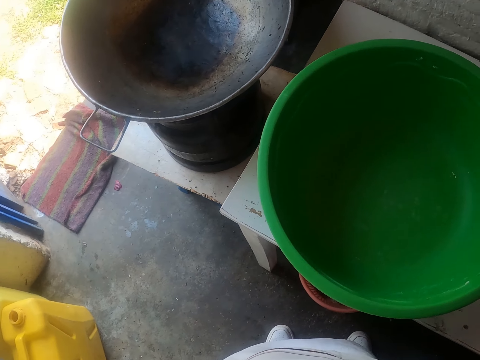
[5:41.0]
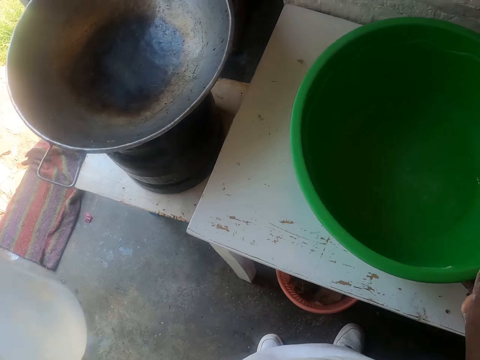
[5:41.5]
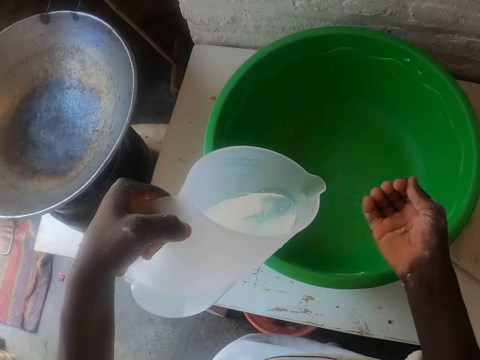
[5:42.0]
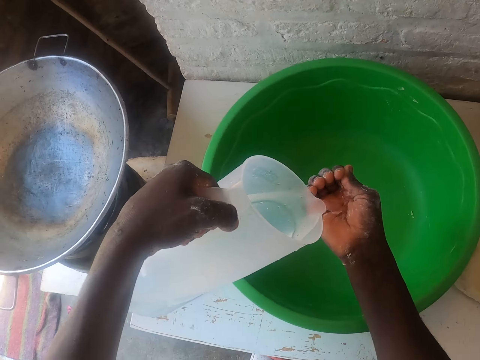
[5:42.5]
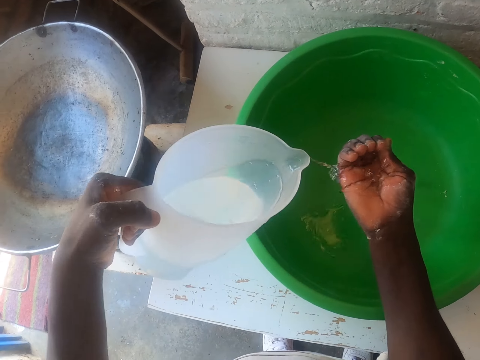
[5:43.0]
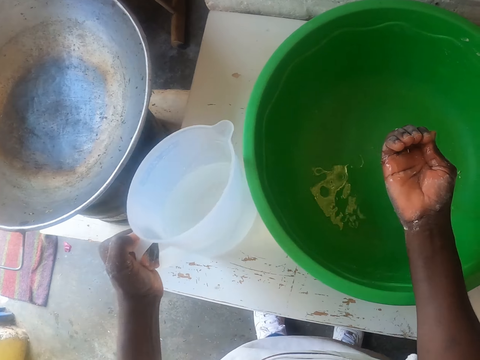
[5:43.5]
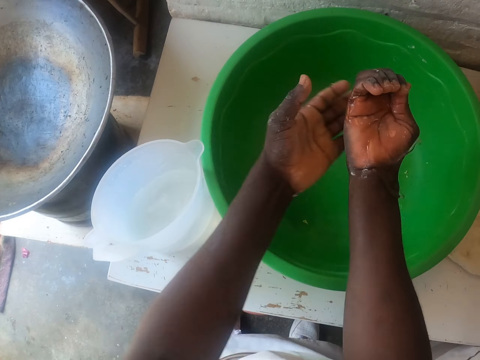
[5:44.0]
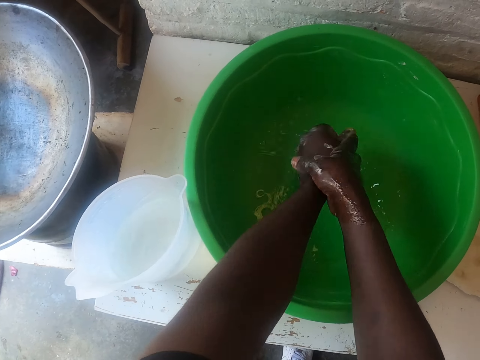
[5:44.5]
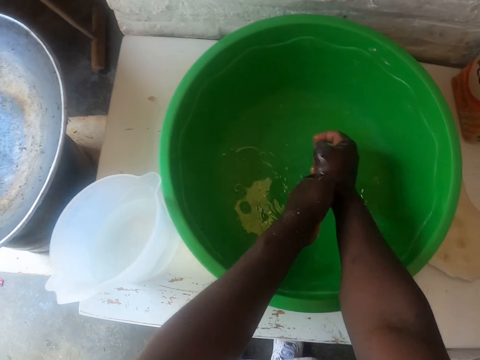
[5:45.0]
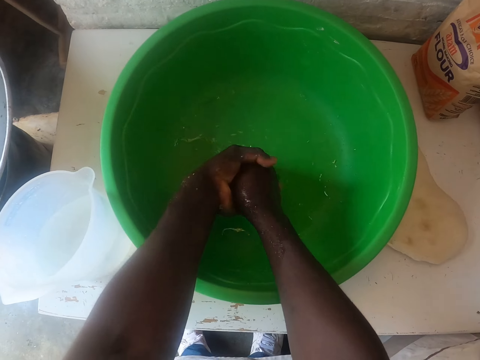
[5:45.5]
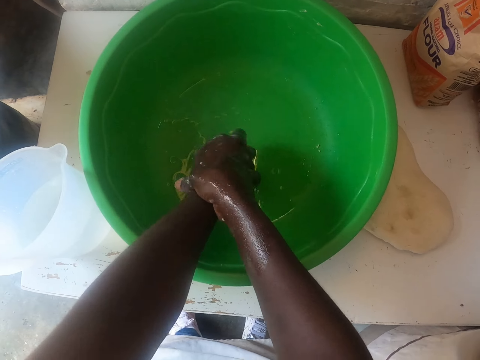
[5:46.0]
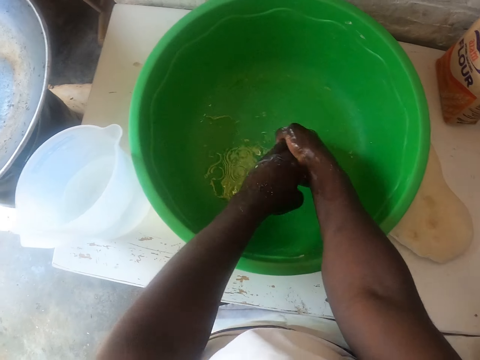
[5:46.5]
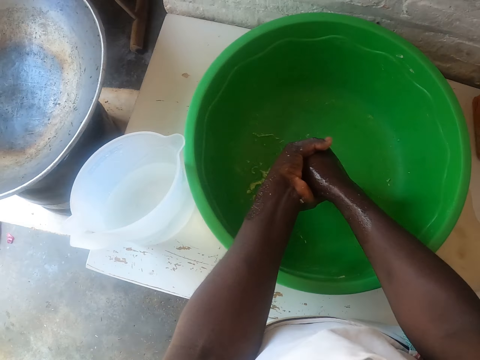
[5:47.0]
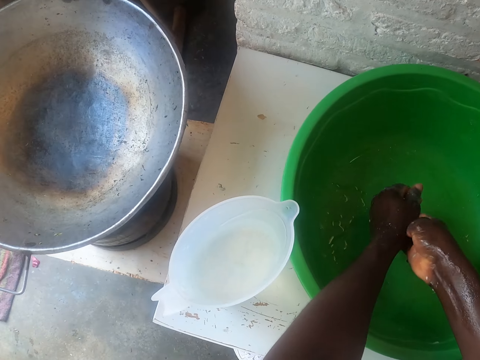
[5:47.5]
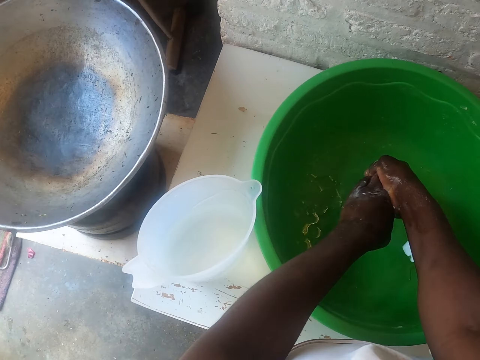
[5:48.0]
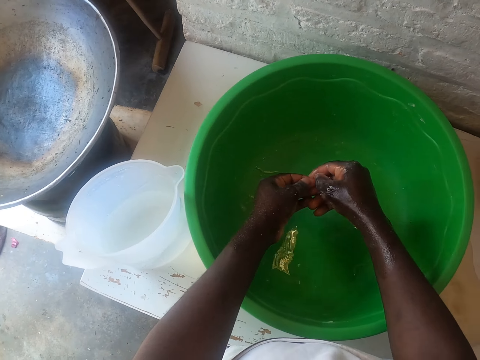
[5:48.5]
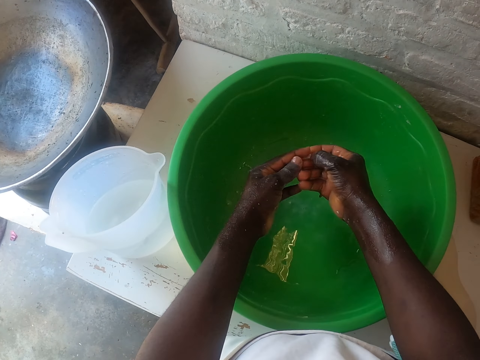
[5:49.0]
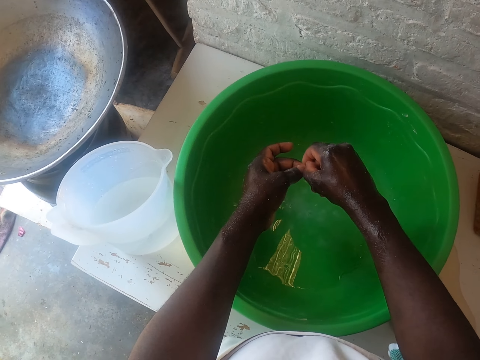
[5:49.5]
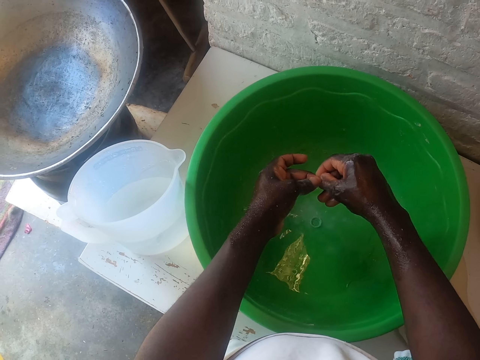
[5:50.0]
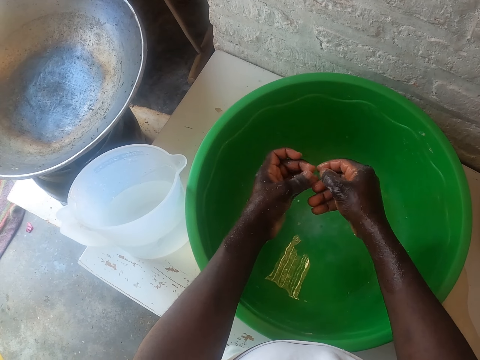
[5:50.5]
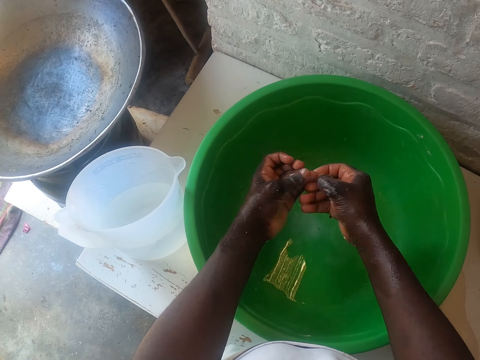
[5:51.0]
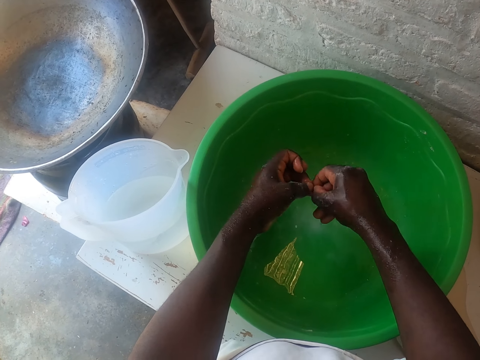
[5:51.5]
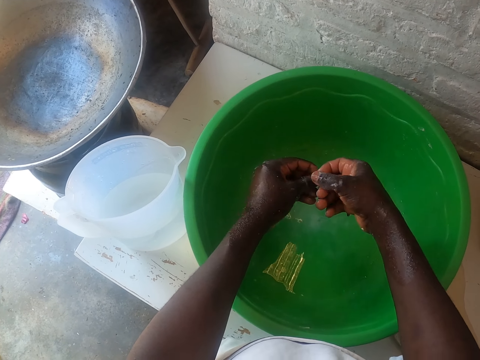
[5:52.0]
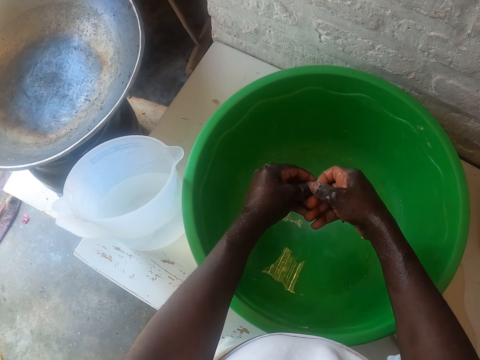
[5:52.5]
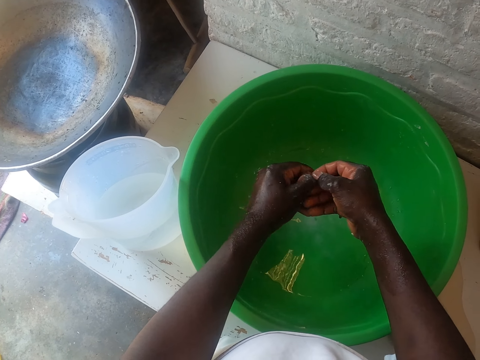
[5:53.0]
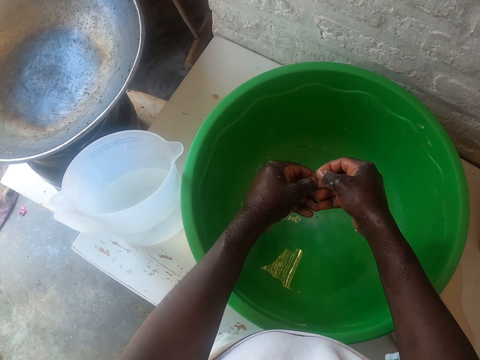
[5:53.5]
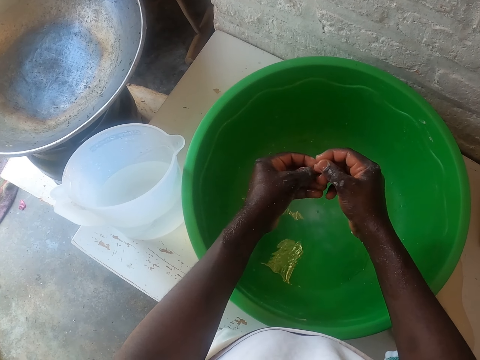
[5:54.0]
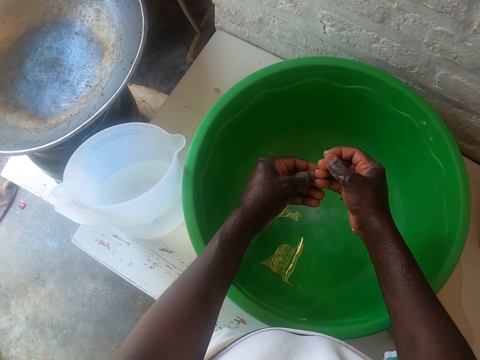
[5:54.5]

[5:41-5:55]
The camera wearer picks up a jug of water. He carries the jug of water with his left hand. He pours water from the jug to his right hand. He drops the jug of water on the table. He washes hands in a basin. He removes flour from his nails. He removes the dough from the hands.

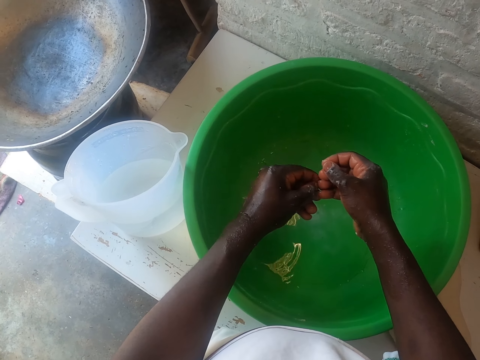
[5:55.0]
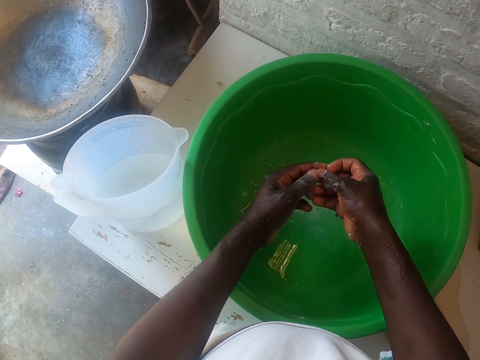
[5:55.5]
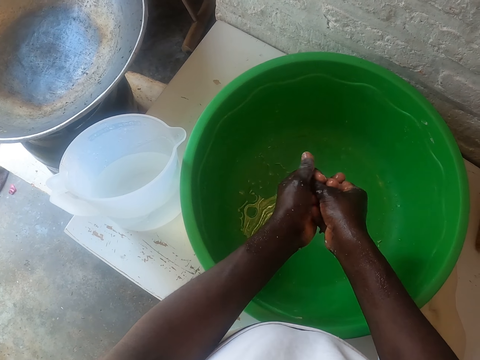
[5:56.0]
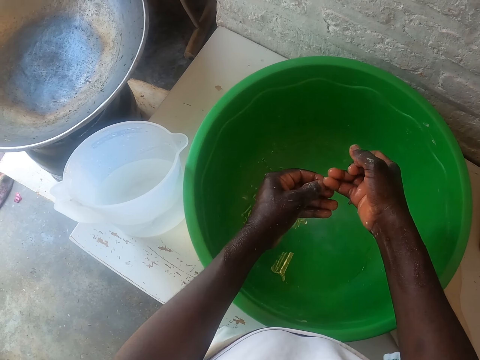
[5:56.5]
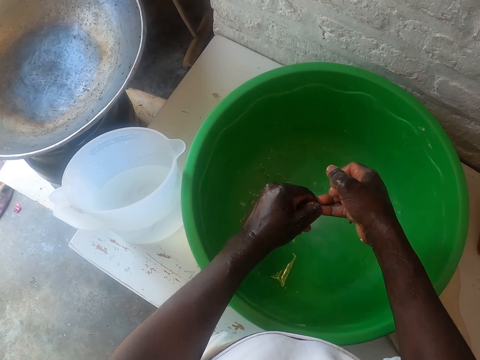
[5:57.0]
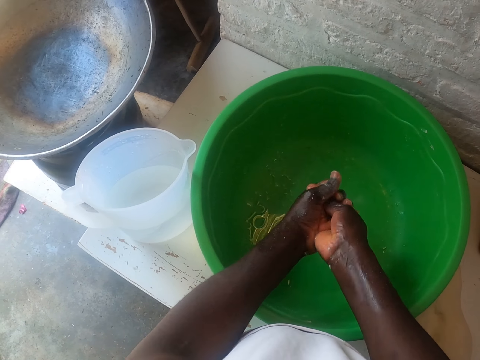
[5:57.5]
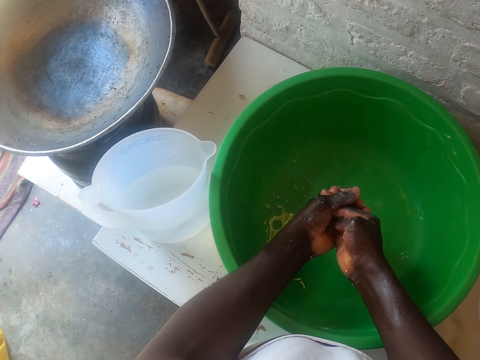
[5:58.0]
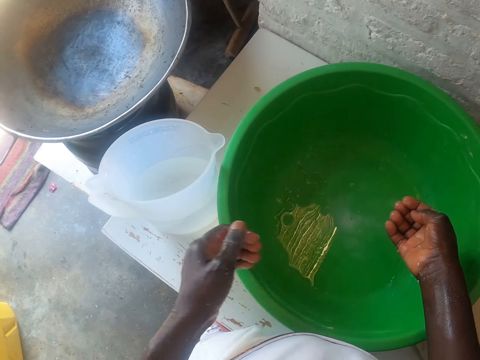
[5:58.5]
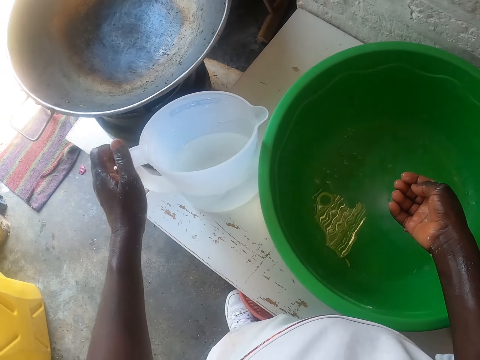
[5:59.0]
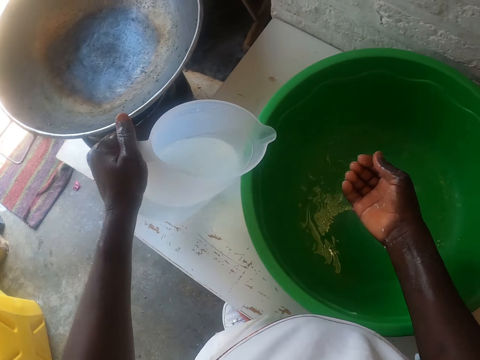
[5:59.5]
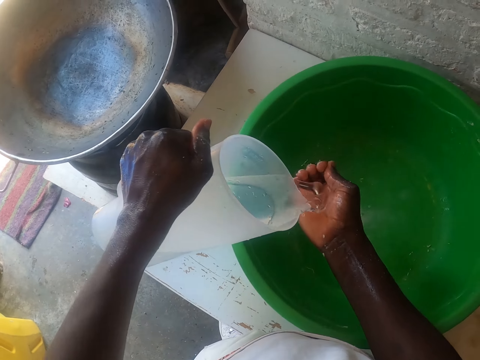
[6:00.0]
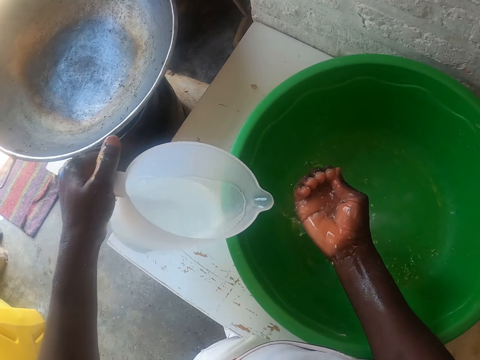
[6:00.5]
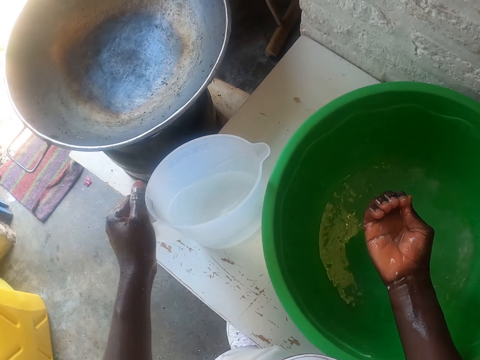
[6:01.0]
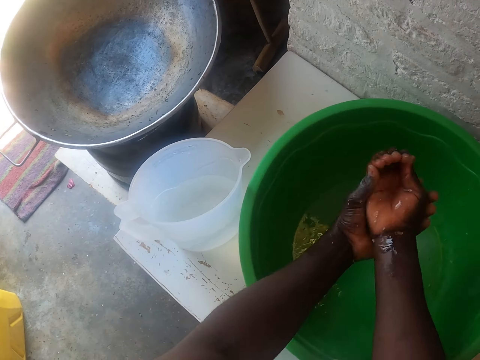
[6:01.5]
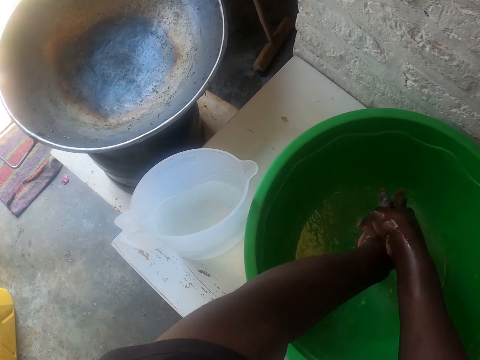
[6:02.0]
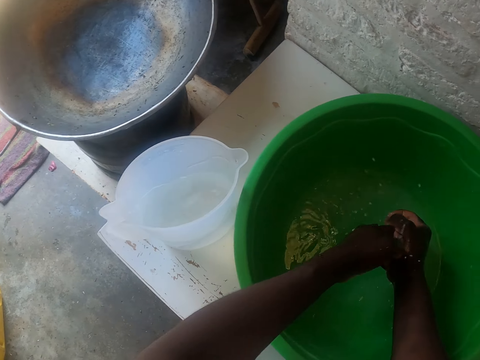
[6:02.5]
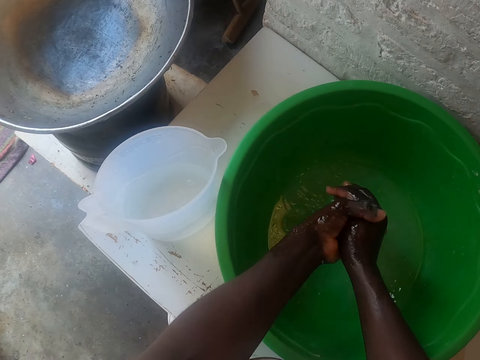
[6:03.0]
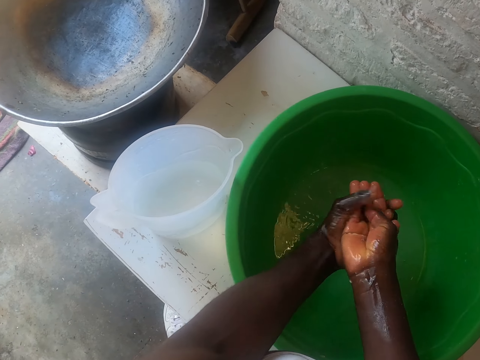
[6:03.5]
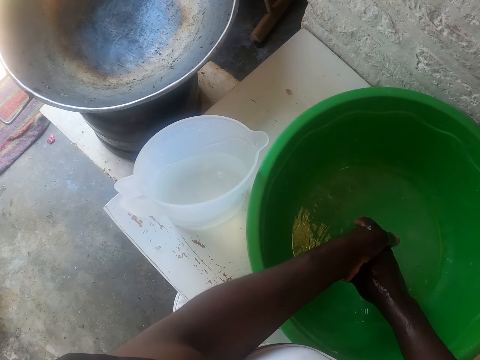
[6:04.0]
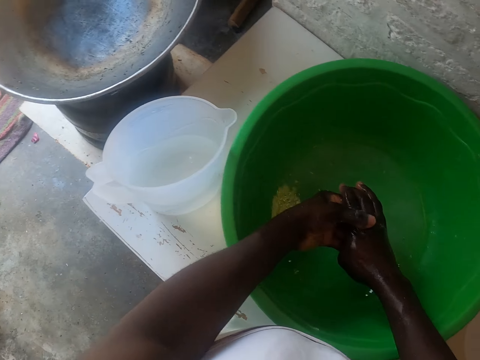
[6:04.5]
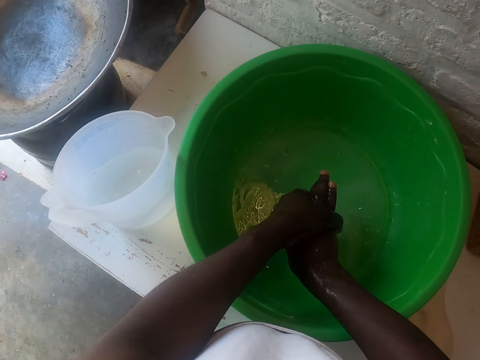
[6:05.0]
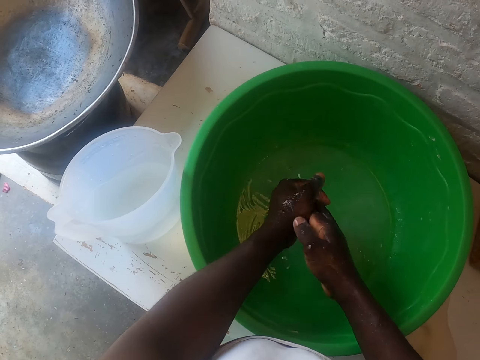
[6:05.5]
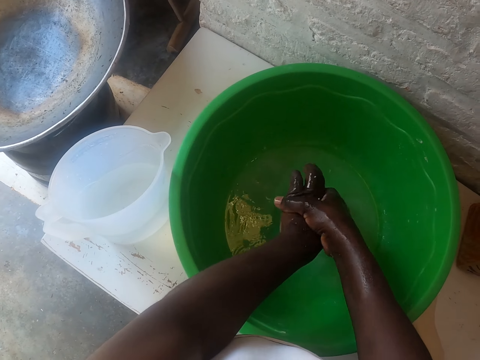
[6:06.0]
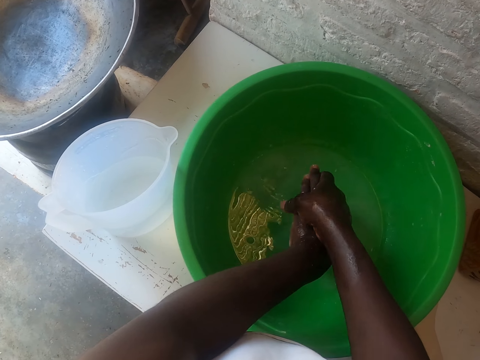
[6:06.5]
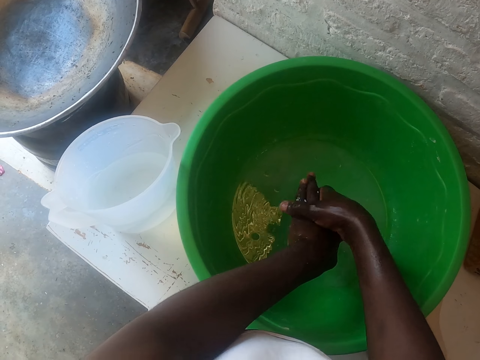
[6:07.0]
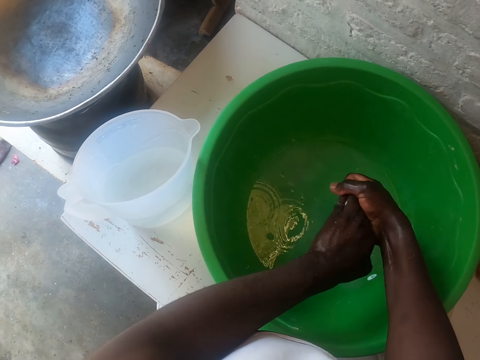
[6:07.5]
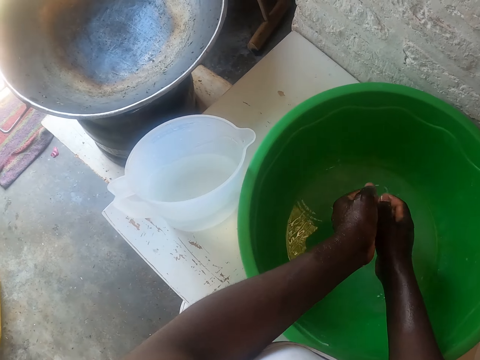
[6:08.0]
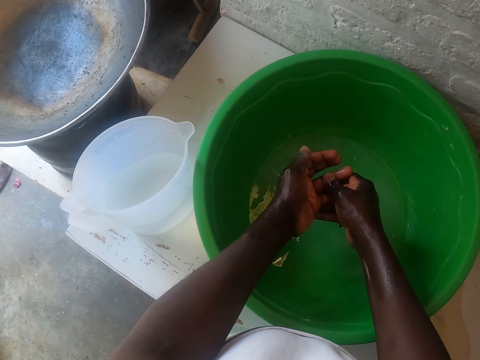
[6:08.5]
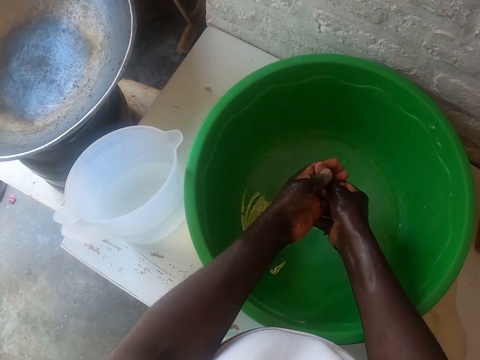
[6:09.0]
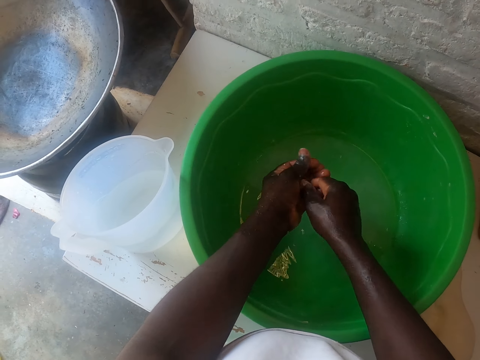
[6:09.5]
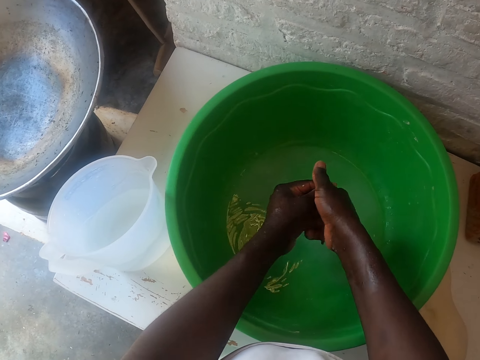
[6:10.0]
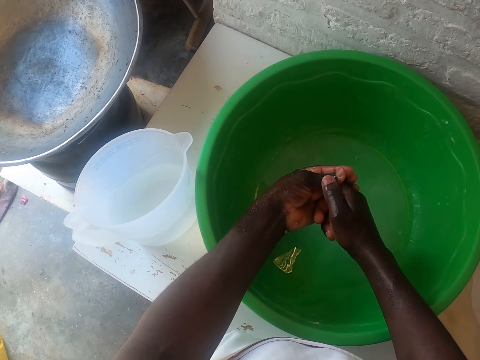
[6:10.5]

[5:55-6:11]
The camera wearer washes hands. He picks up a jug of water with his left hand. He pours water from the jug to his right hand. He drops the jug of water on the table. He washes hands in a basin. He scratches the hands.
